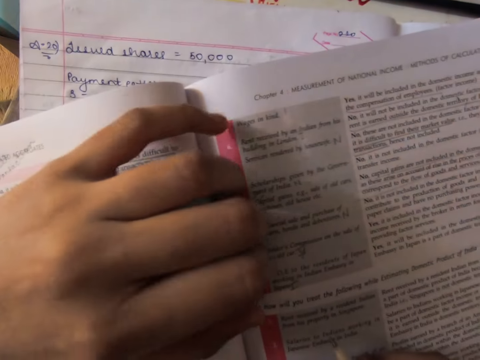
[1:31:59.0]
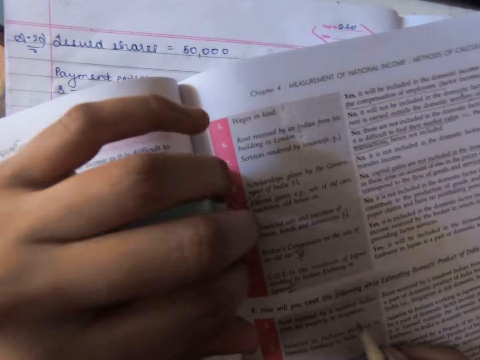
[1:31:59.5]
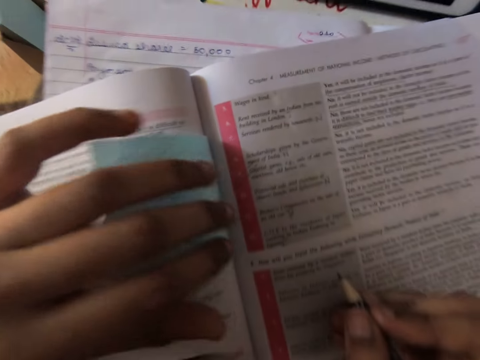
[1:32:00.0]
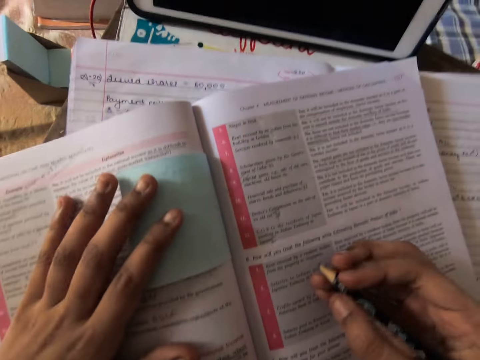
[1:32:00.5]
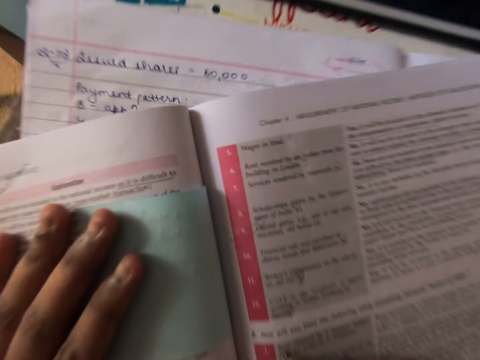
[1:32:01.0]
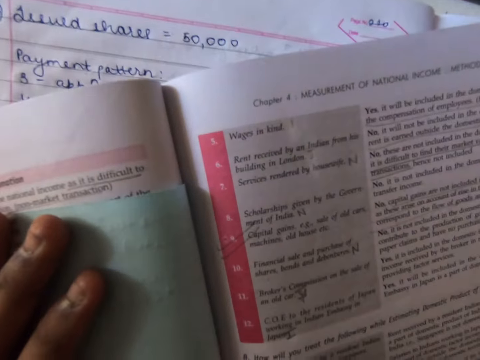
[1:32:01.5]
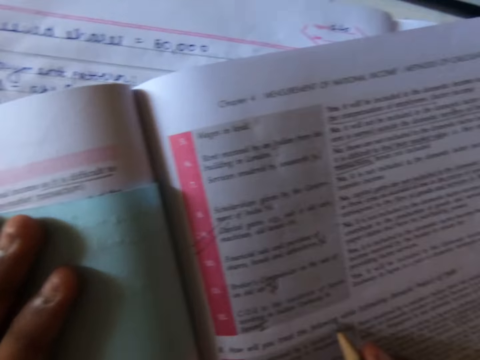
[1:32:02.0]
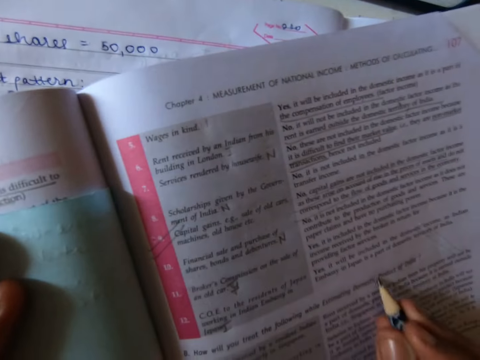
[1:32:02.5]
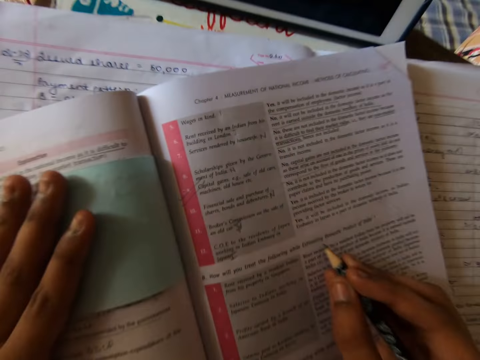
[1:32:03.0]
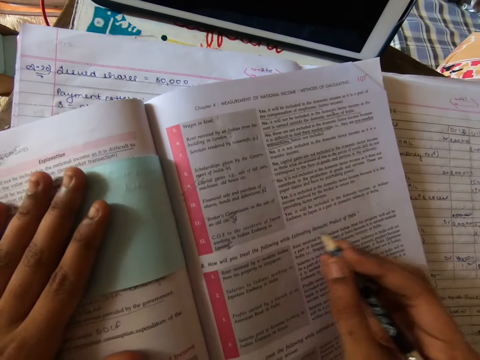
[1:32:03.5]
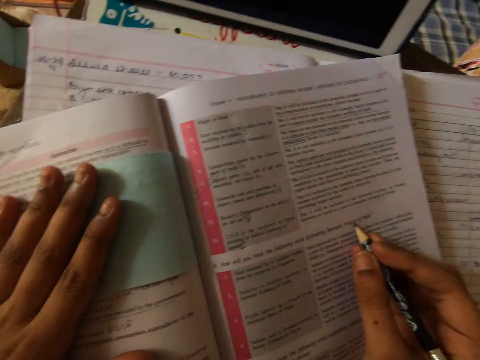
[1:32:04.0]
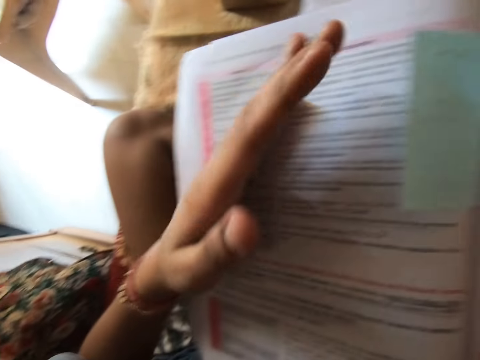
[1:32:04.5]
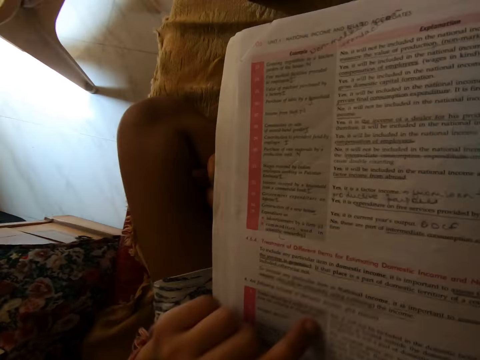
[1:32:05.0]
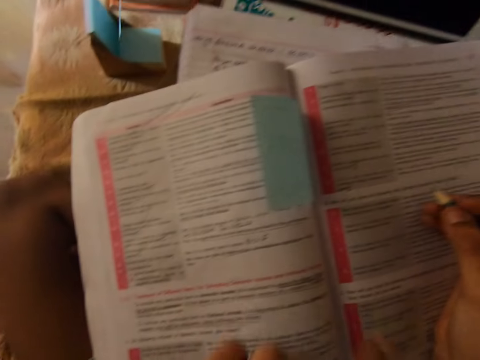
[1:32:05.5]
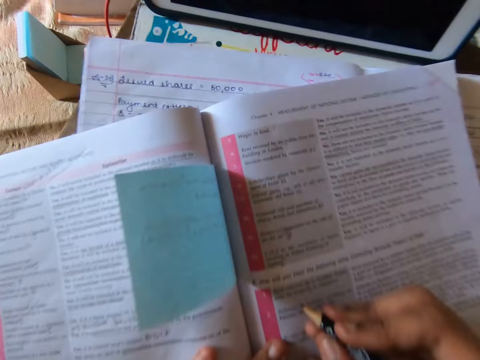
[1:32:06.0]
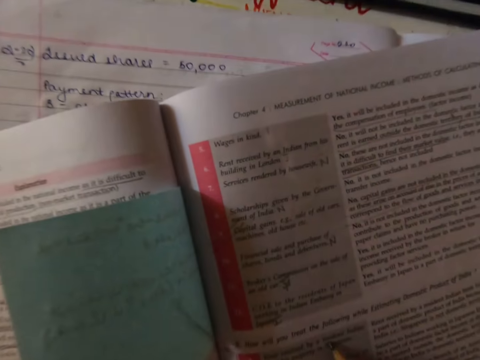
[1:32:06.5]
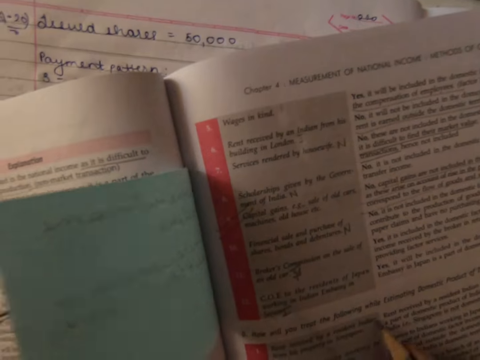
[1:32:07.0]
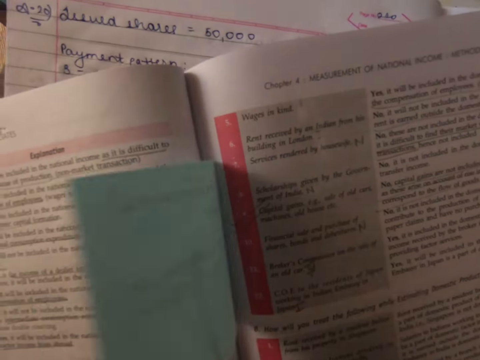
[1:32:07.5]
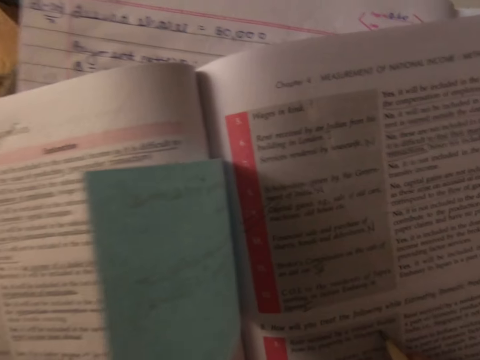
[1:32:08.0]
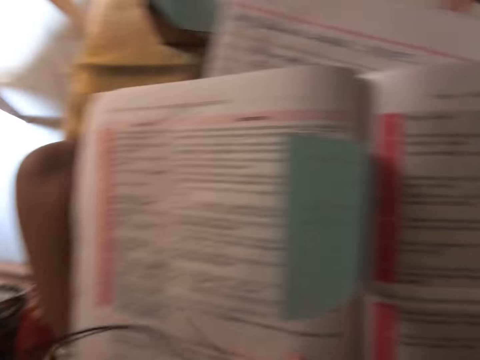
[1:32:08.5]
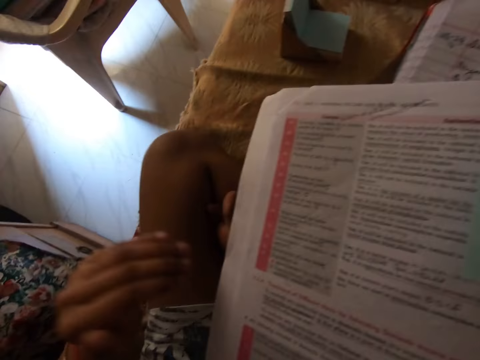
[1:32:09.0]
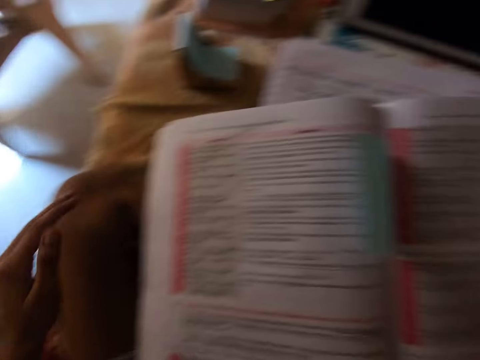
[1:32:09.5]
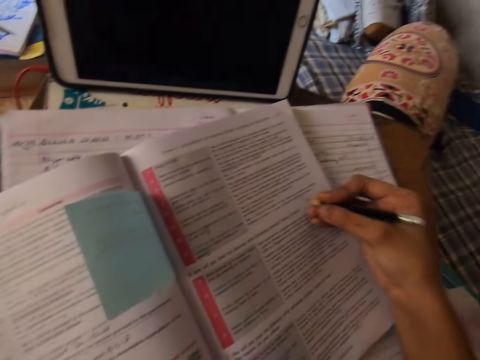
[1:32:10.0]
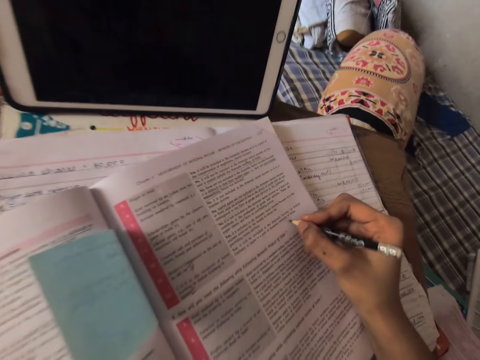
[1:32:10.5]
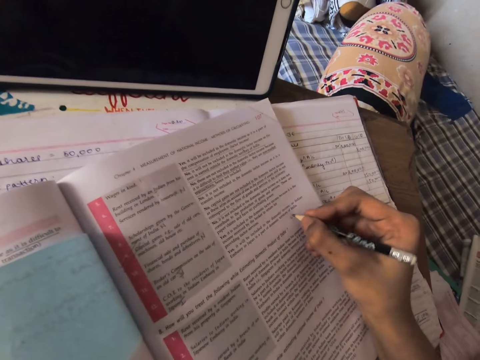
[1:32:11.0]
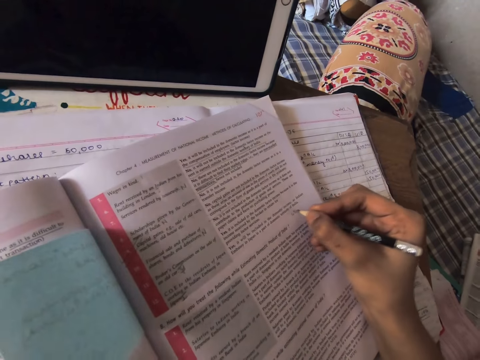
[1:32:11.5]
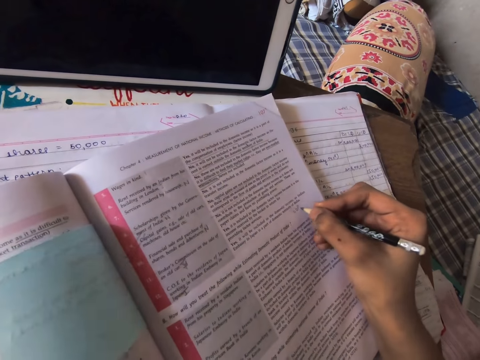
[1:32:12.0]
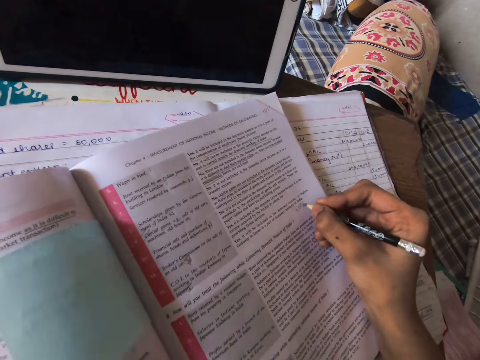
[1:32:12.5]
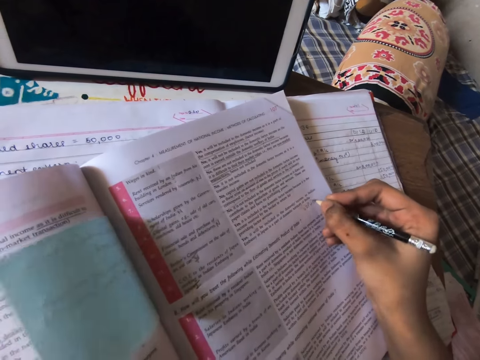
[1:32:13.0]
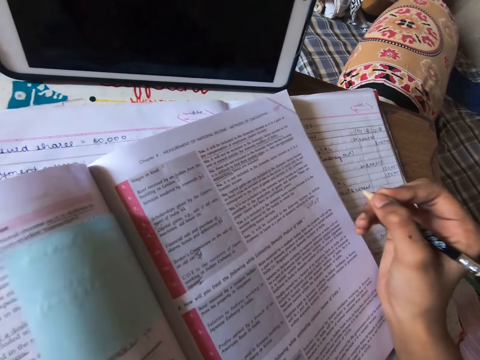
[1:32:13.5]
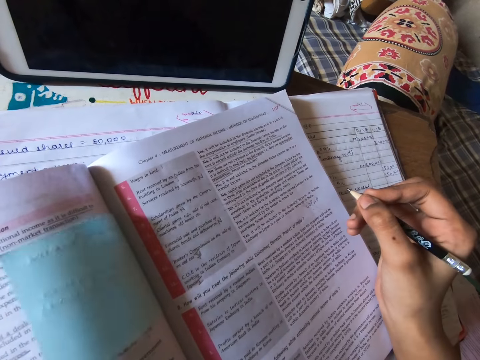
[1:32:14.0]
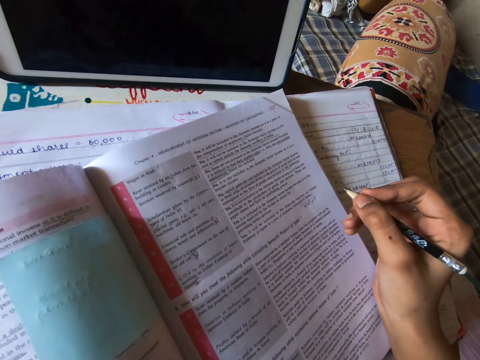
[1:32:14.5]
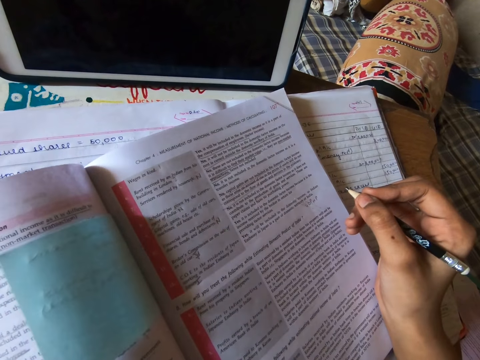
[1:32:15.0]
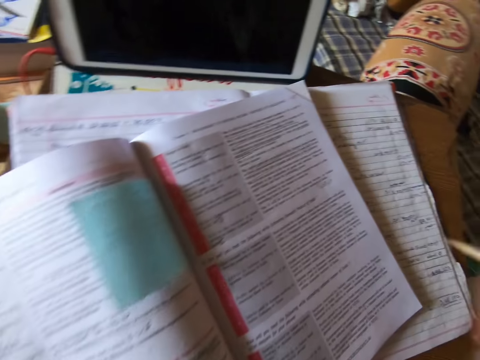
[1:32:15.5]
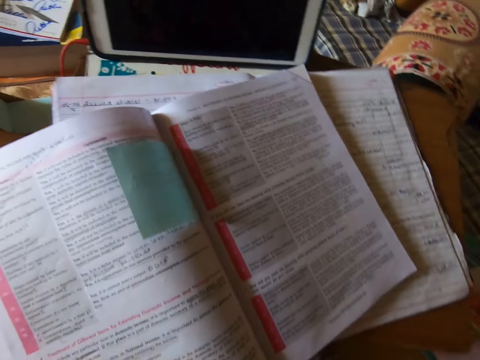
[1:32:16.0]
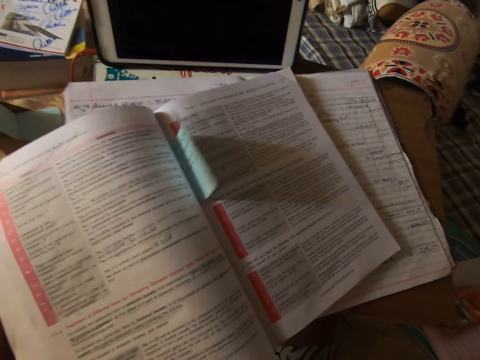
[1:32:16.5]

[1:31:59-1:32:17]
The camera wearer adjusts the sticky note with her left hand. She studies a textbook with the pencil in her right hand. She writes on the textbook with the pencil in her right hand. She holds the pencil.

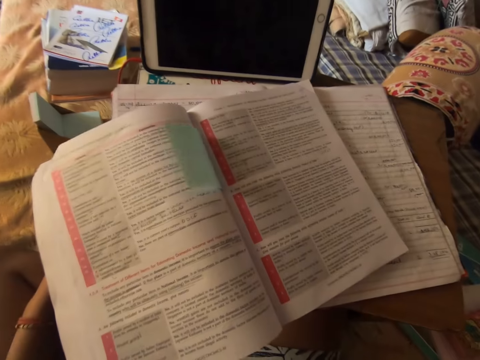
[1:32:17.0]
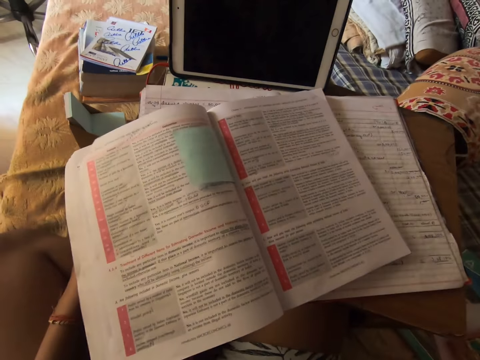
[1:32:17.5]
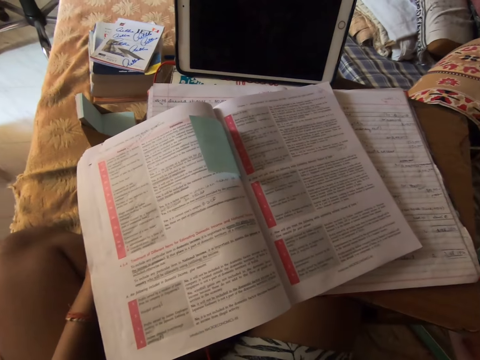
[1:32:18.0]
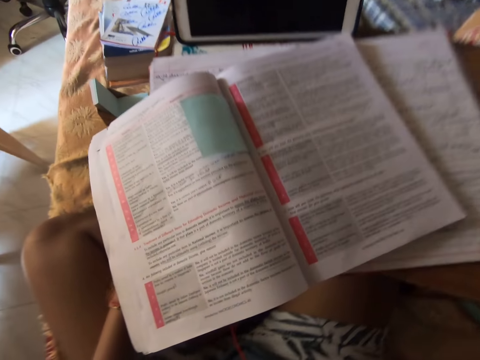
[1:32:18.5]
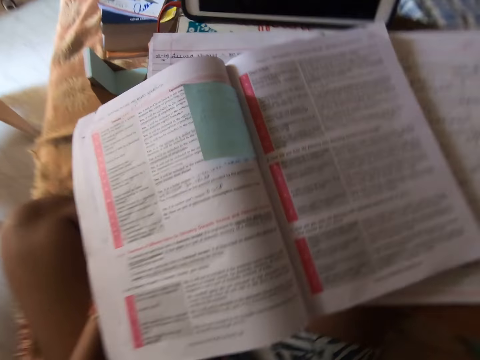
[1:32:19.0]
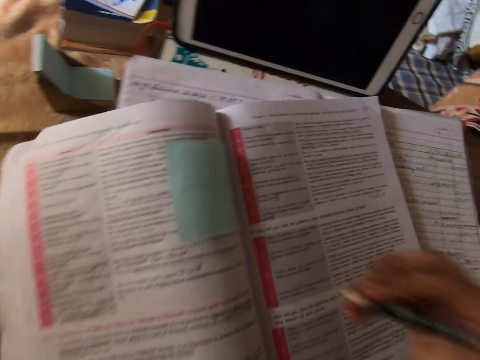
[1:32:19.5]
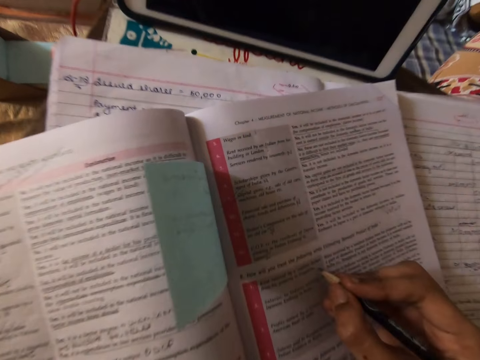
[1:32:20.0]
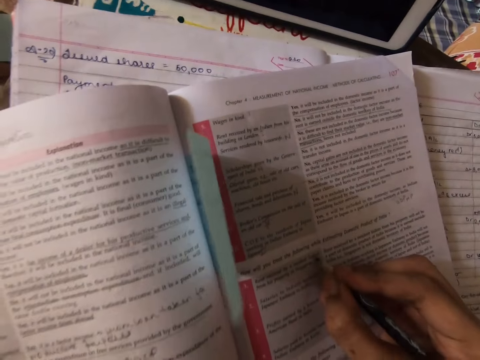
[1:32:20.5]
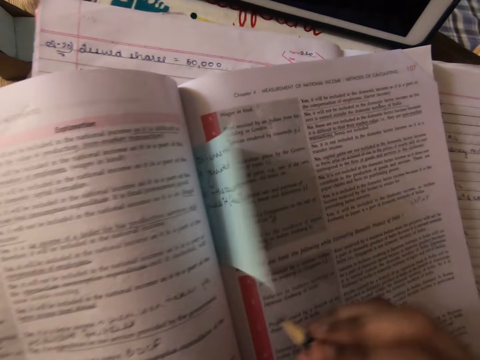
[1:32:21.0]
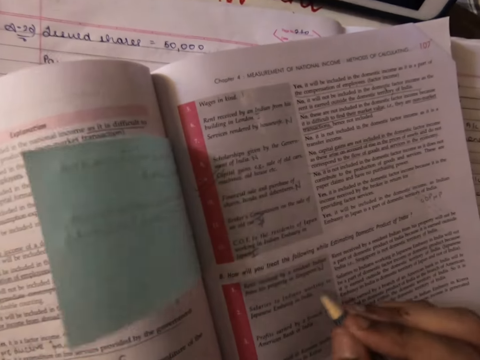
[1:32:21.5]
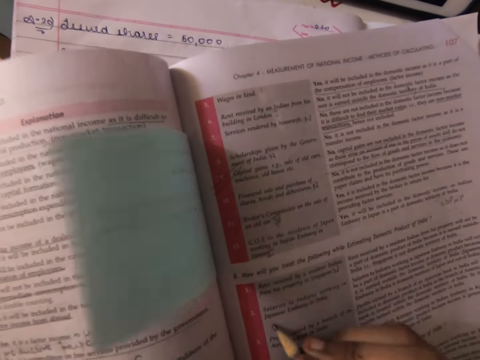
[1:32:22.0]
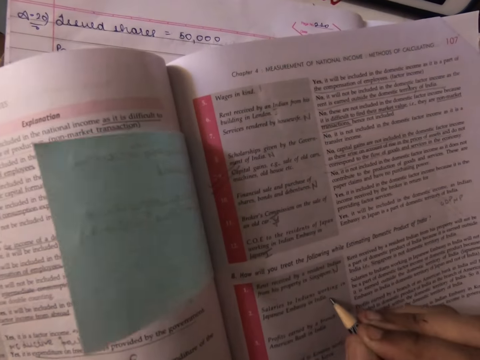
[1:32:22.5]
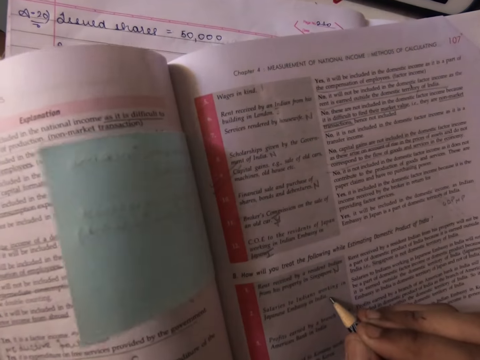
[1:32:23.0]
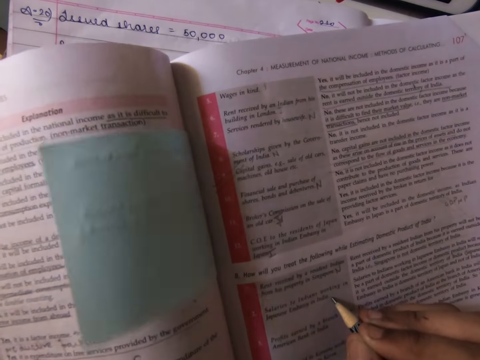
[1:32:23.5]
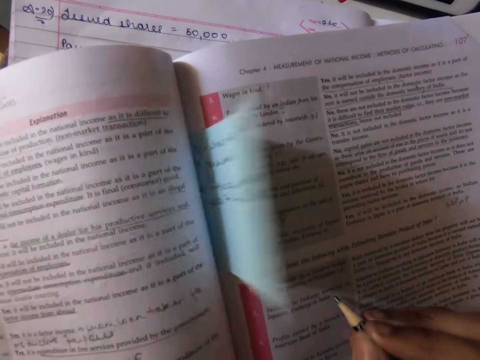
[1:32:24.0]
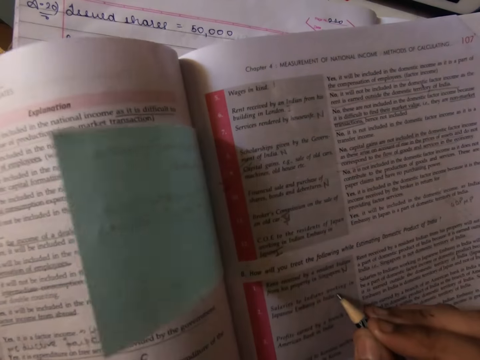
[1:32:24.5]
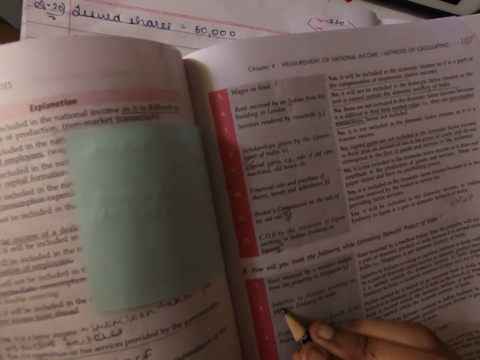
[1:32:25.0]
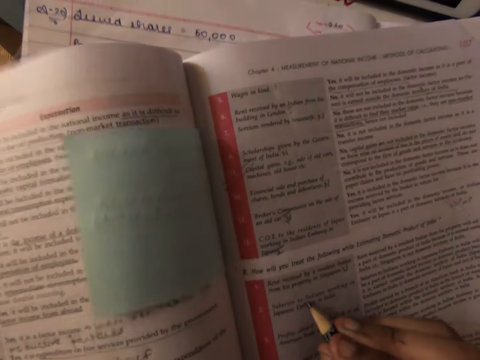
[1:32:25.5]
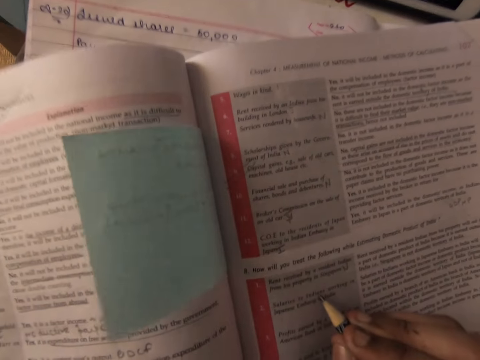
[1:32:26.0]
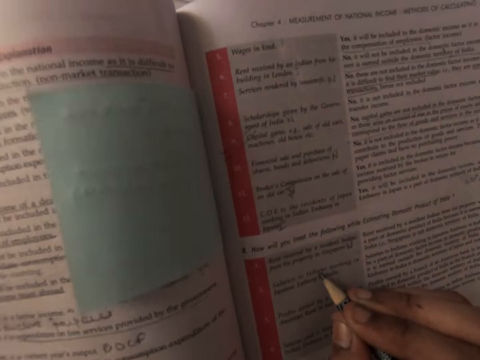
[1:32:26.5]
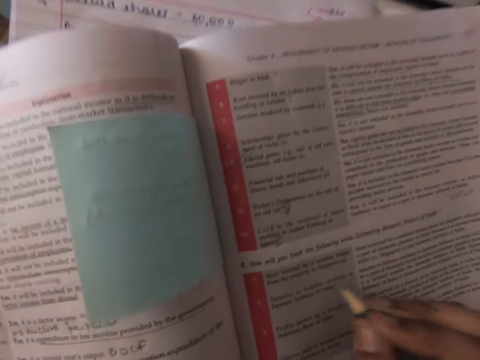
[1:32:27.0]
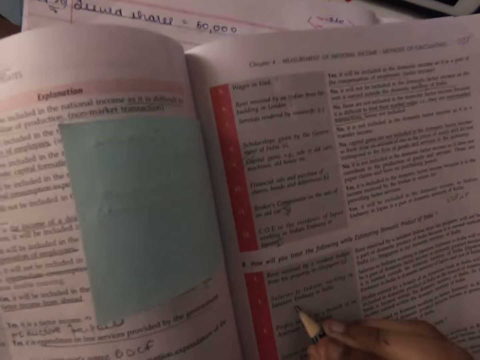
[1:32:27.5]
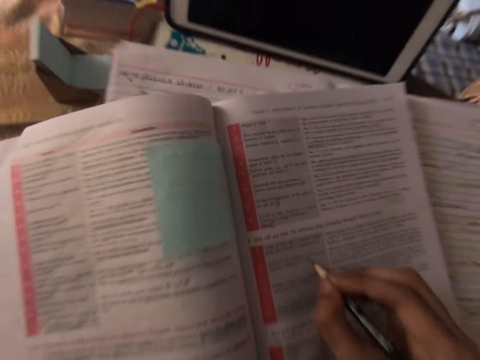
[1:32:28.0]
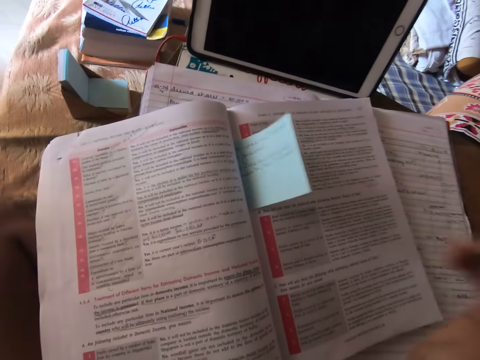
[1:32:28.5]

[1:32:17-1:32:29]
The camera wearer writes on the book. She studies the textbook with the pencil in her right hand.
